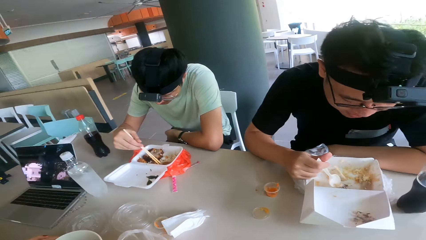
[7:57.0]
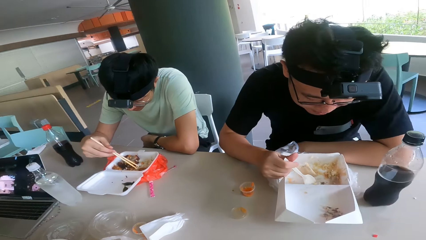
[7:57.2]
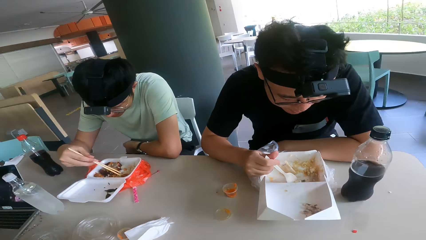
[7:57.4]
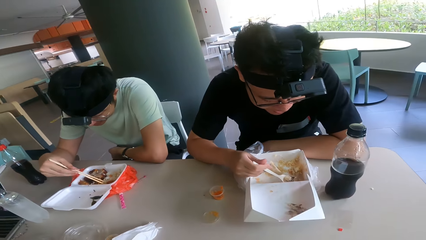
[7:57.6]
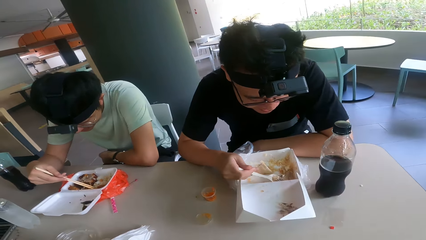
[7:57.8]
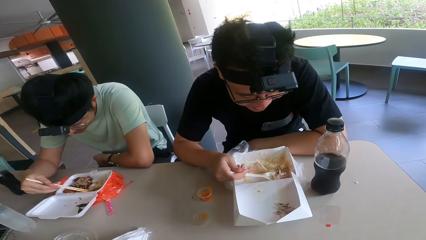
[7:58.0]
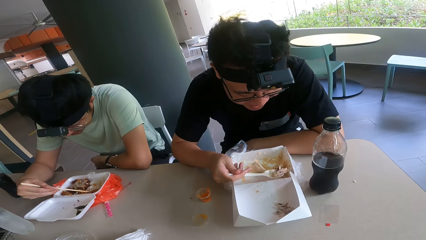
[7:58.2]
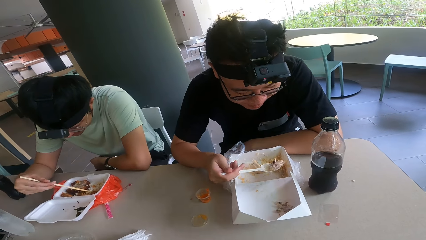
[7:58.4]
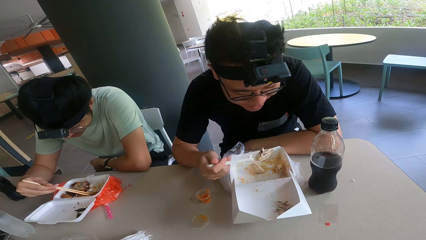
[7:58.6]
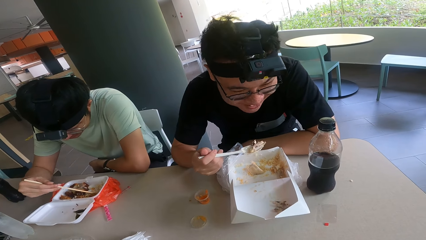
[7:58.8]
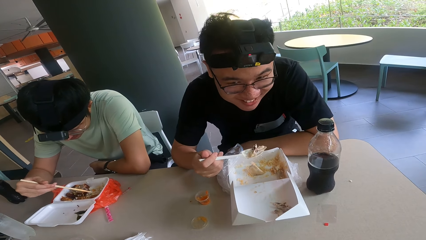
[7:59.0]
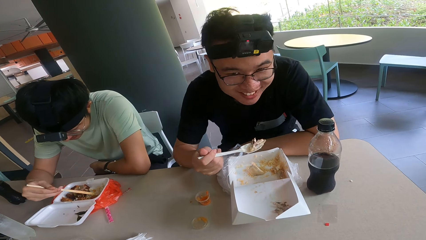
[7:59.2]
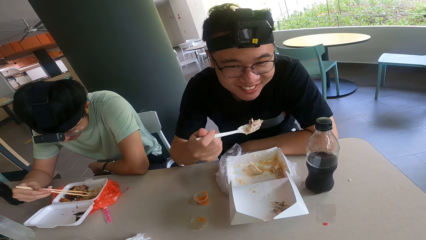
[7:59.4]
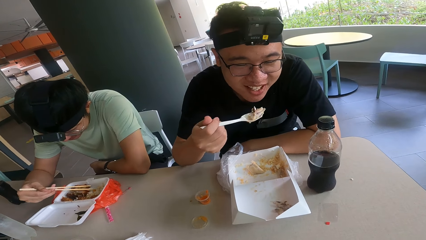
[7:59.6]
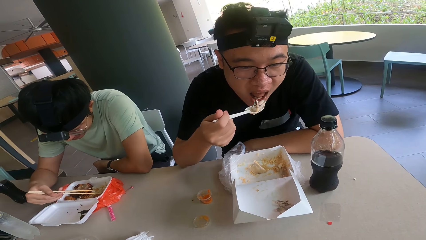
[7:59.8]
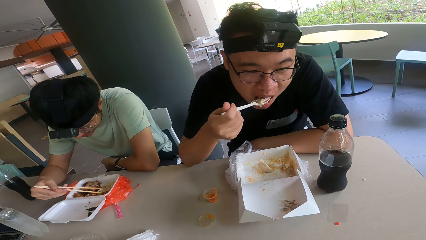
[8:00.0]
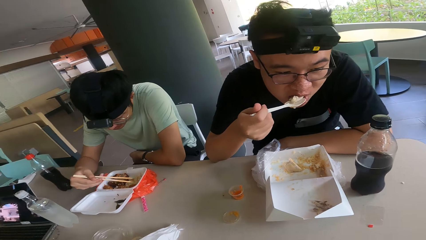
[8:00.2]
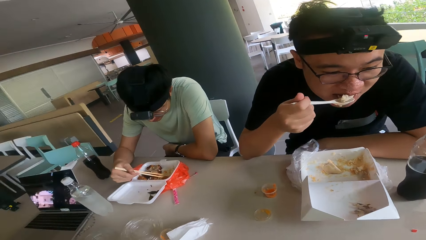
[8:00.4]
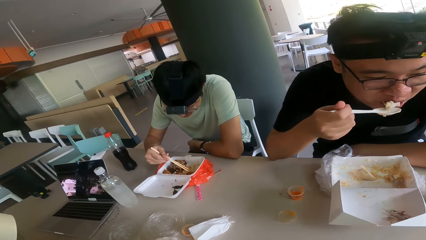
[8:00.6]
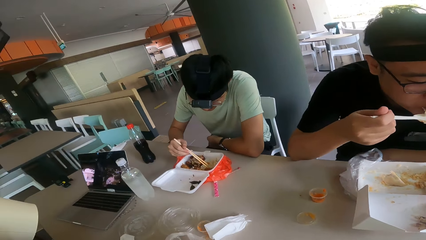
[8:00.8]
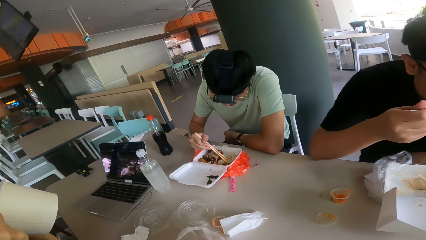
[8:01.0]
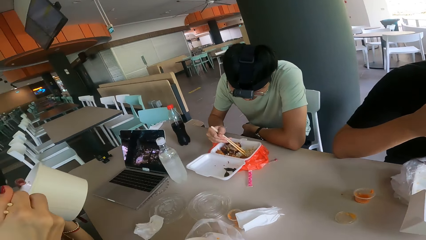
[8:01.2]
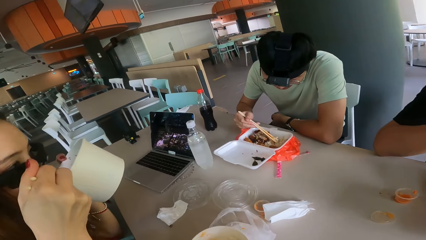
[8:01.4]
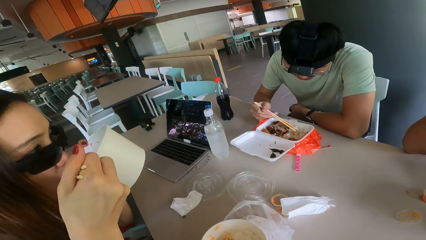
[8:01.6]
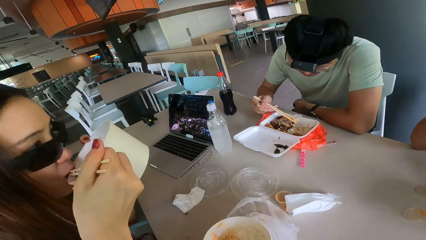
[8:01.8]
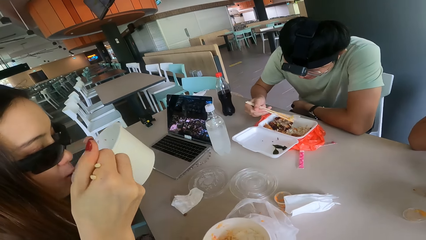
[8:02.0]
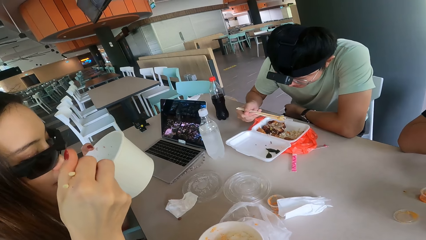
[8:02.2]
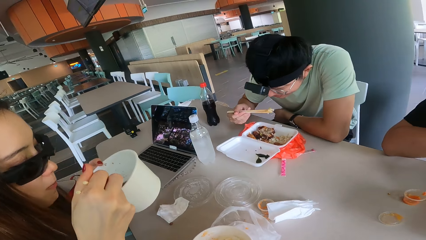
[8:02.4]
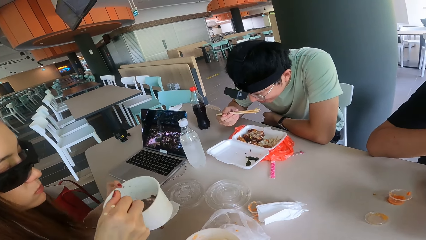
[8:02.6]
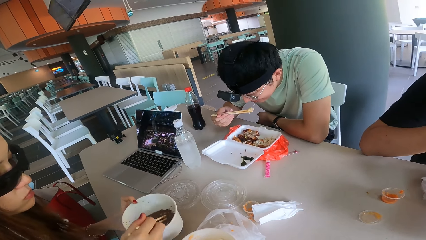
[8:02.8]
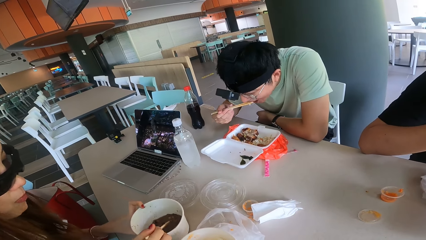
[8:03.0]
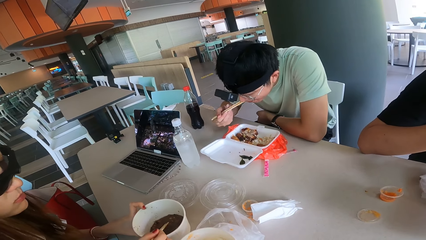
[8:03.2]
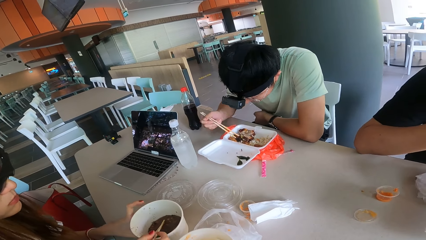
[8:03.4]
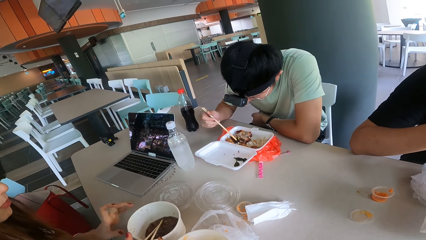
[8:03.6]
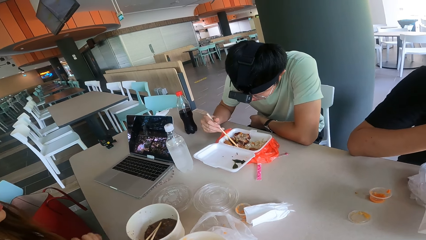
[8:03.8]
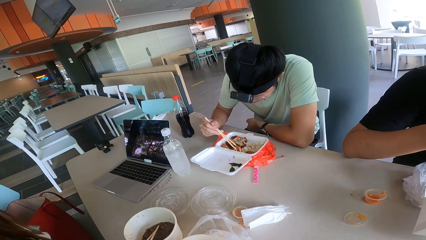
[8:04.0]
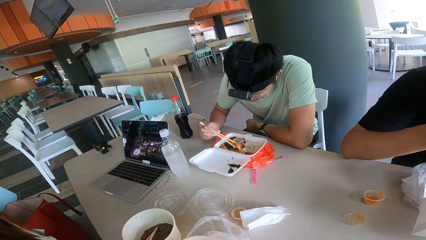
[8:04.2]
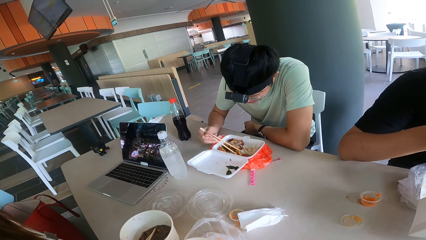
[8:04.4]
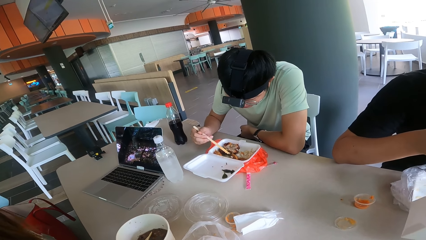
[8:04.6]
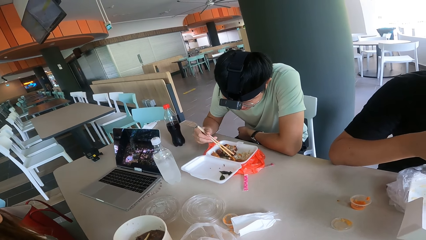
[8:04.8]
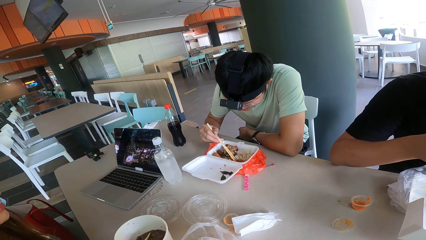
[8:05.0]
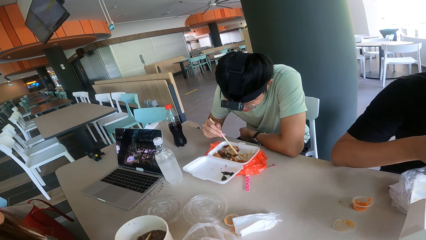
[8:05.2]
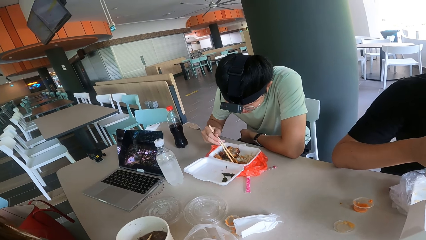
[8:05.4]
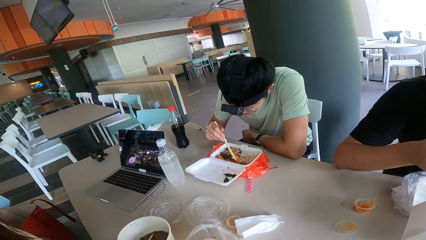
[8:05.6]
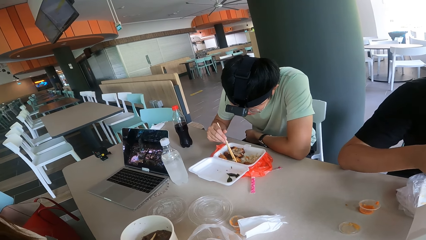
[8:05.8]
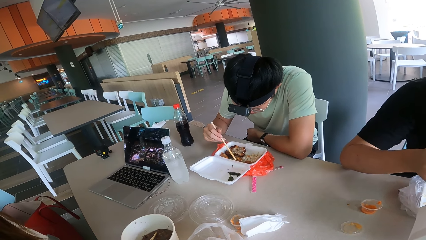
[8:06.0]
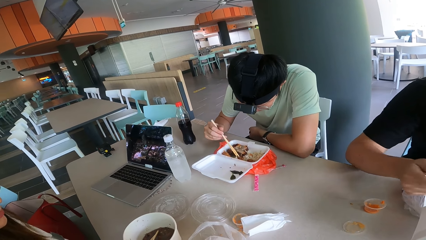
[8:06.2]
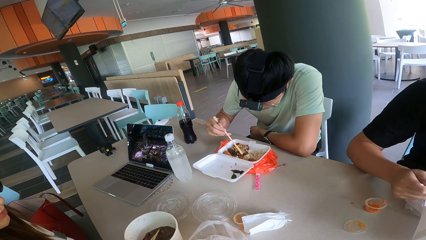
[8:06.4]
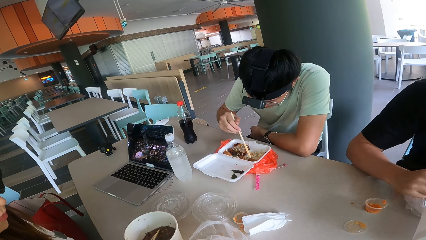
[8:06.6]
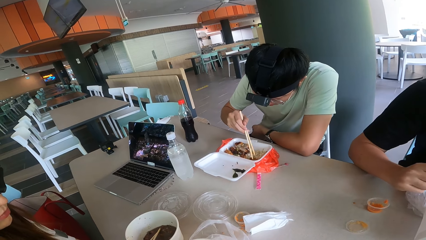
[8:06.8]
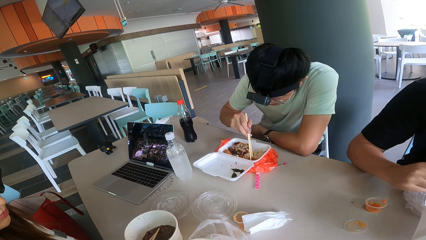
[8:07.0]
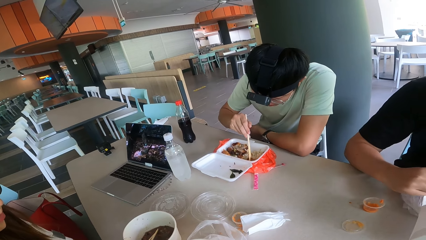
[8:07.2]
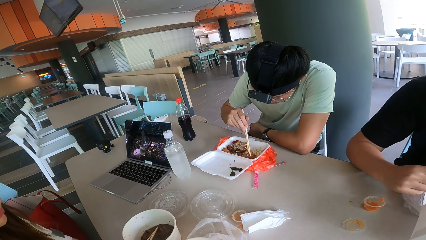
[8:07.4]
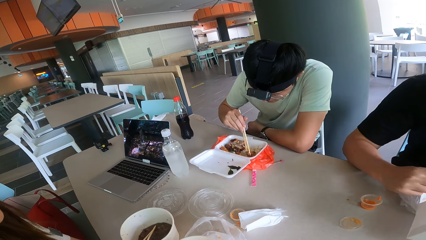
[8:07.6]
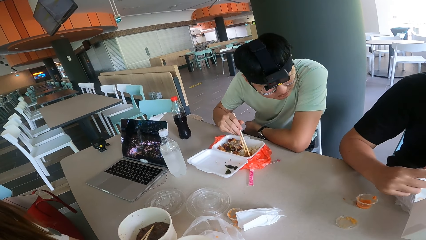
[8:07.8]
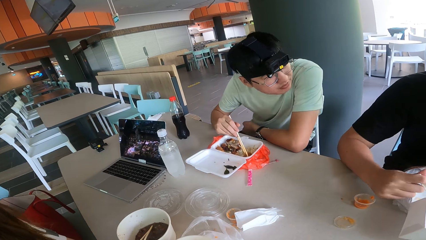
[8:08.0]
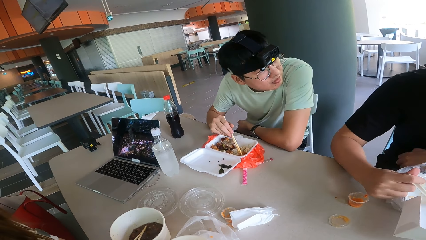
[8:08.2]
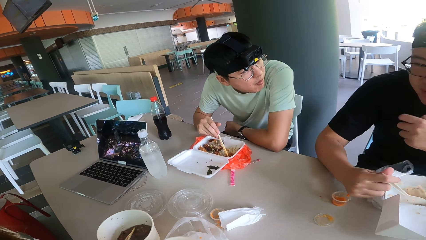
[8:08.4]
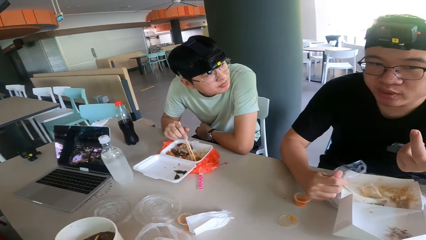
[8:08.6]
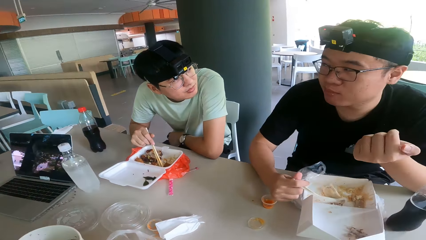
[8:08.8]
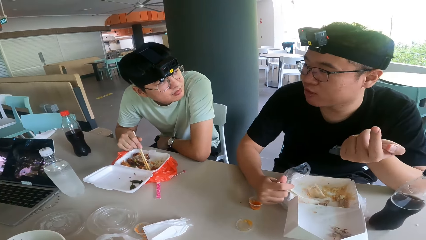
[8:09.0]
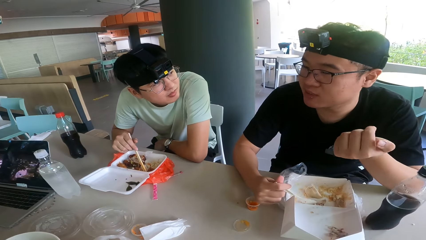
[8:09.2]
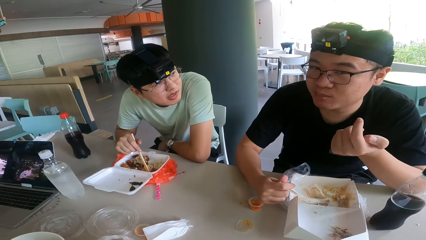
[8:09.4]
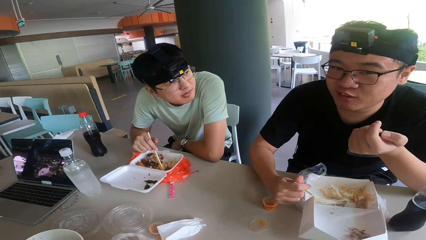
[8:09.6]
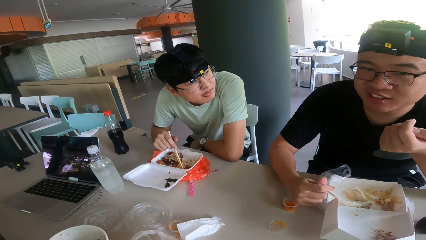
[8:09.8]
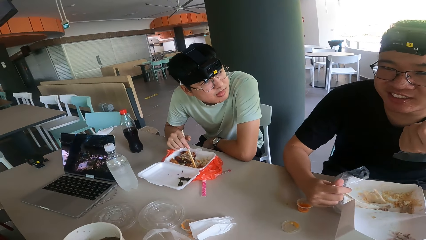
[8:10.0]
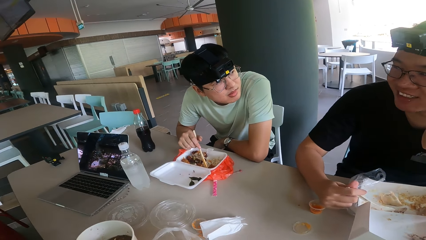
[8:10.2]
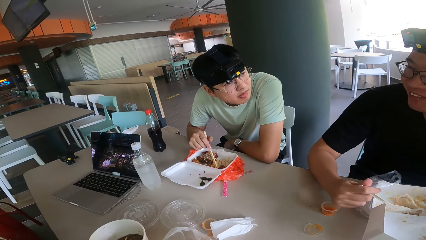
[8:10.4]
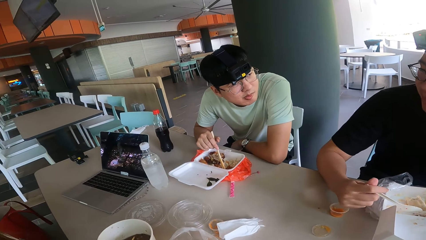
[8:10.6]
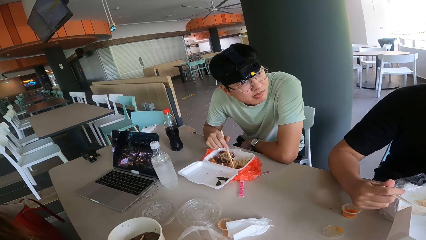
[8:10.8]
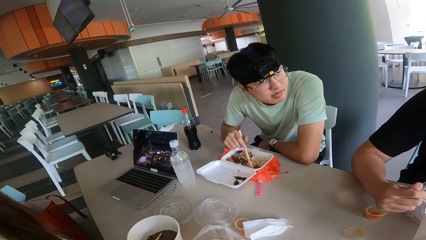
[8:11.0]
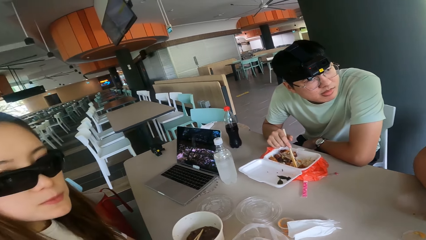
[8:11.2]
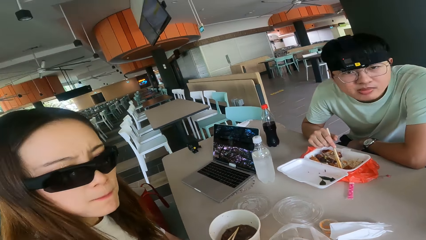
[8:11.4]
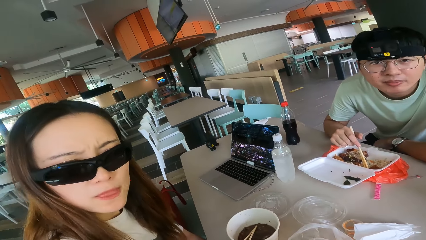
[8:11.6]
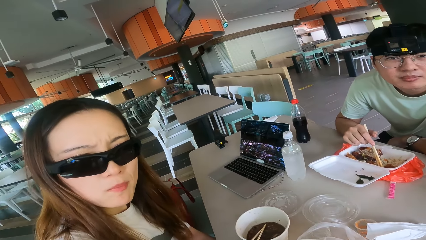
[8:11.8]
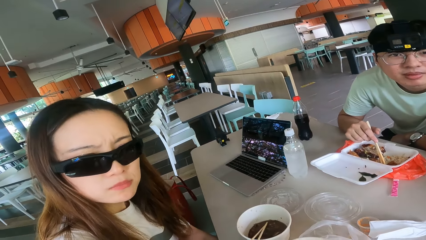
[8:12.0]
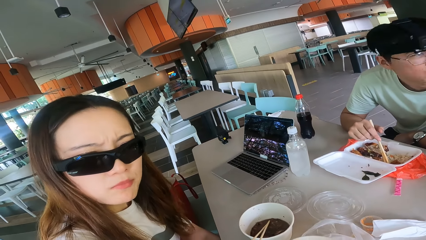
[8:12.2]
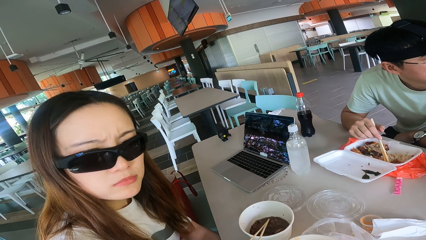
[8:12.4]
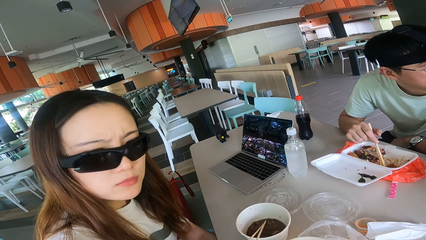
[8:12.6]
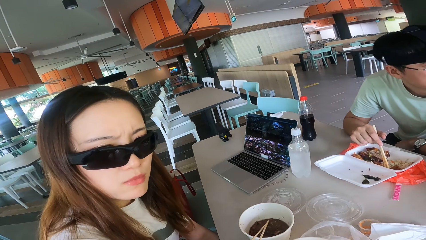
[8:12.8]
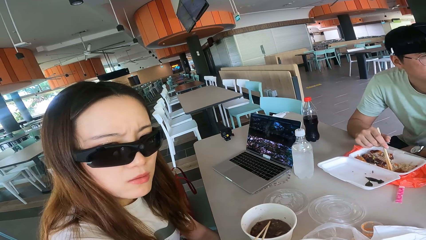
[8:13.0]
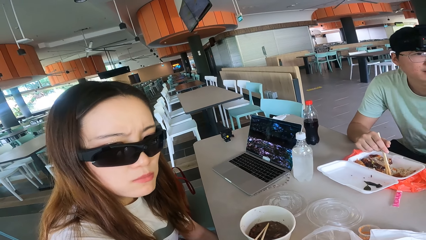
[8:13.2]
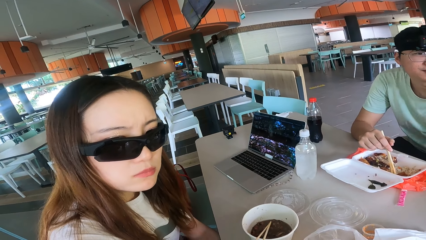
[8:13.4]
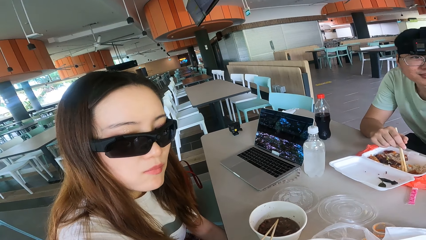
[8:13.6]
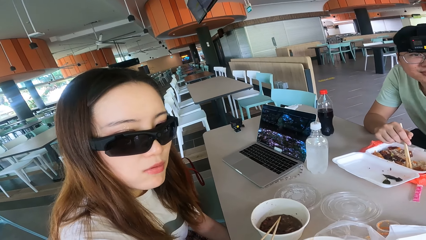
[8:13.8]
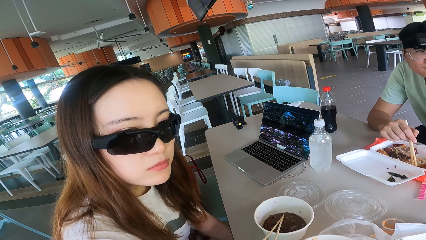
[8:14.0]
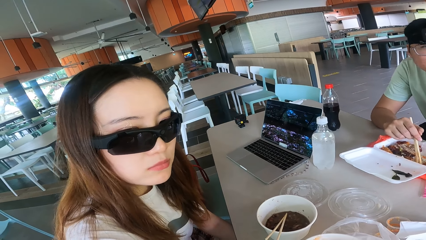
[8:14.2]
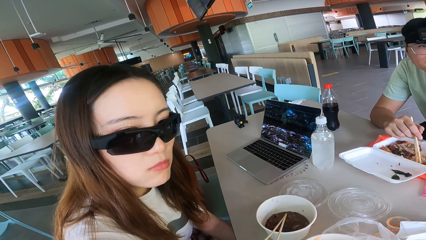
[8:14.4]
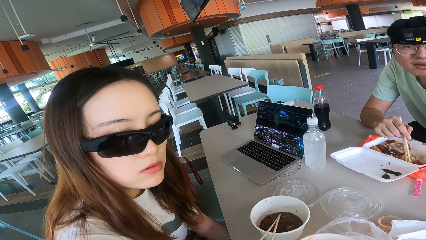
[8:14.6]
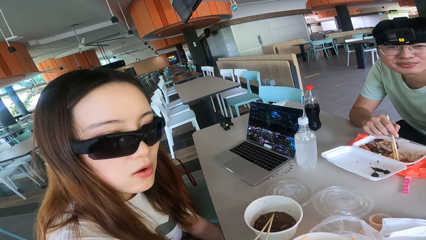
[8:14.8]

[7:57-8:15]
The camera wearer looks at a man. The man responds to another man. The first man looks at the camera wearer. A third man eats food. The camera wearer looks at the second man. The second man talks to the camera wearer. The camera wearer looks at a woman. A fourth man eats food. The camera wearer looks at the second man. The first man talks to the camera wearer. The third man moves his hands. The camera wearer looks at the colleagues. They look at the woman. They look around. They converse with the colleagues.
